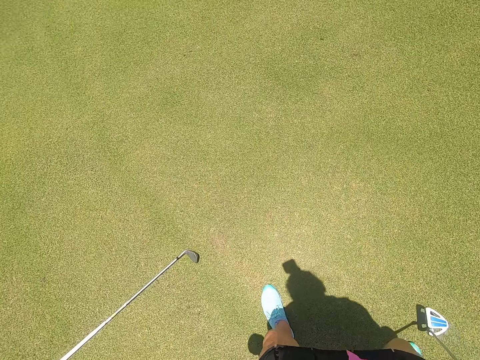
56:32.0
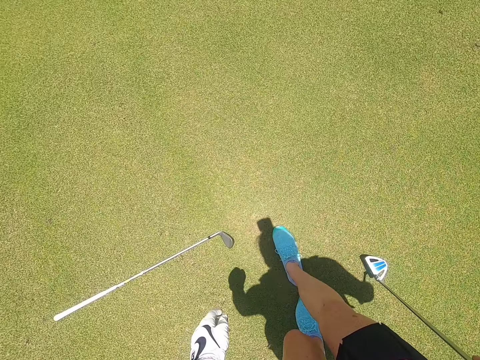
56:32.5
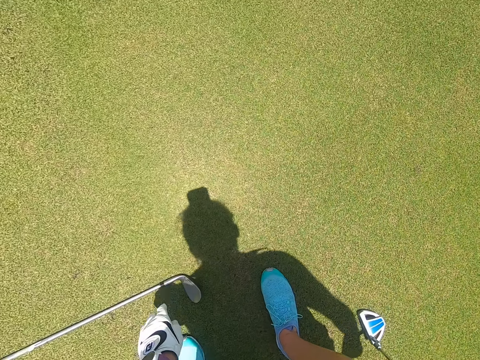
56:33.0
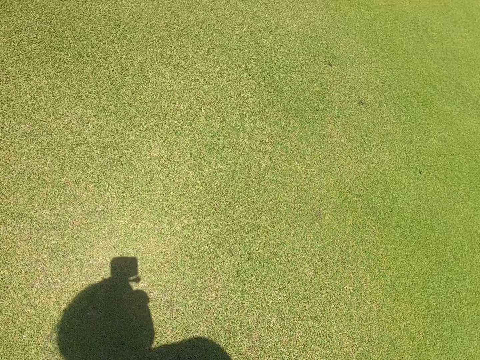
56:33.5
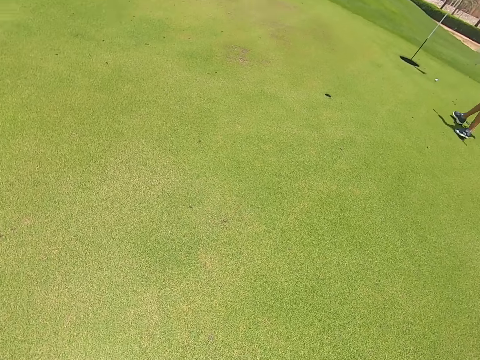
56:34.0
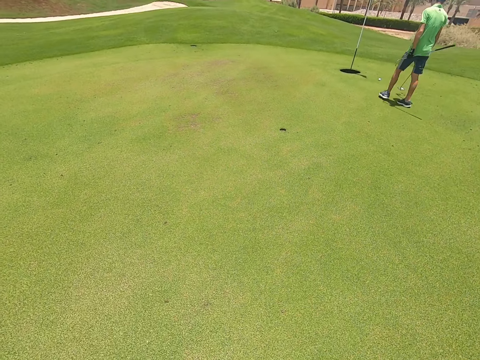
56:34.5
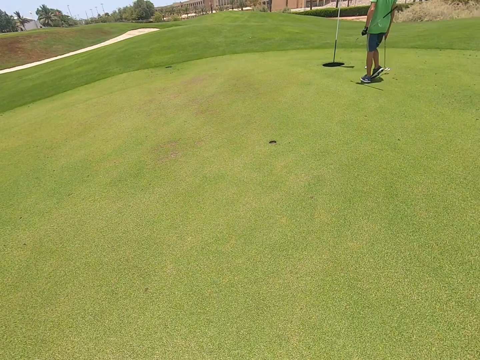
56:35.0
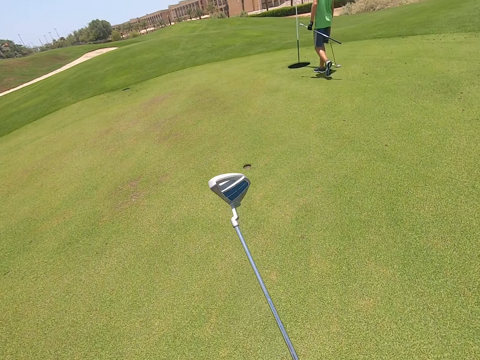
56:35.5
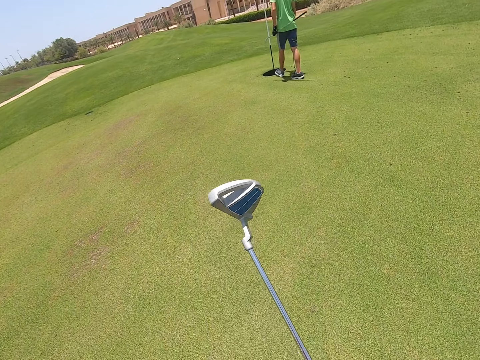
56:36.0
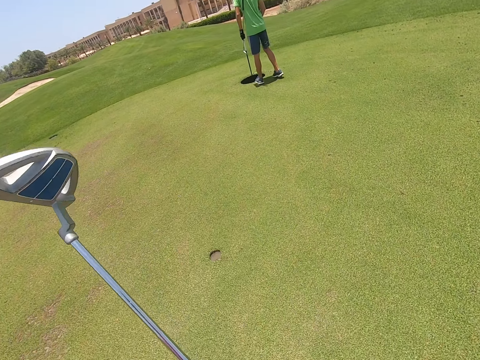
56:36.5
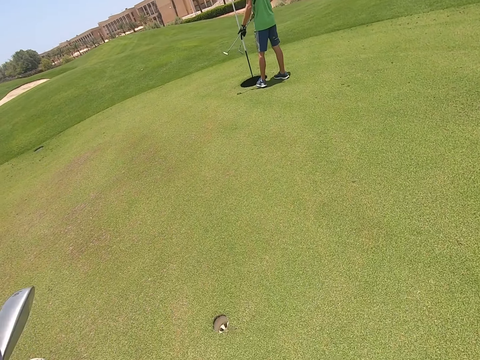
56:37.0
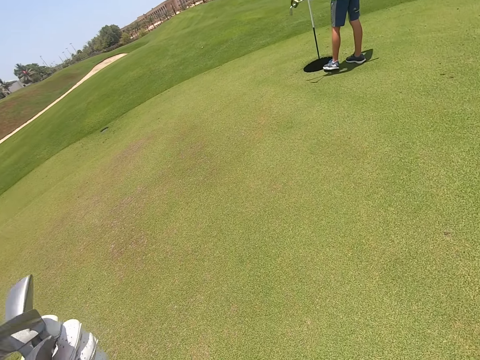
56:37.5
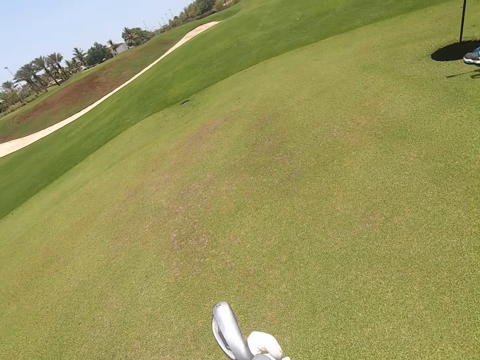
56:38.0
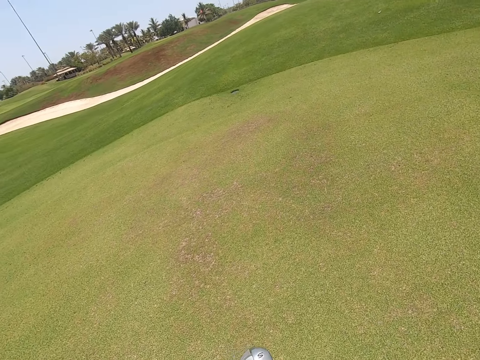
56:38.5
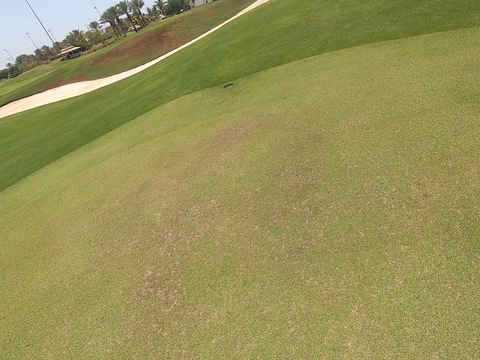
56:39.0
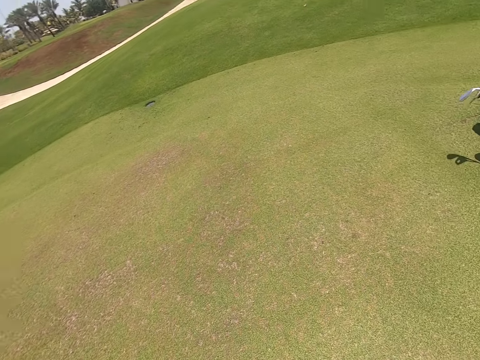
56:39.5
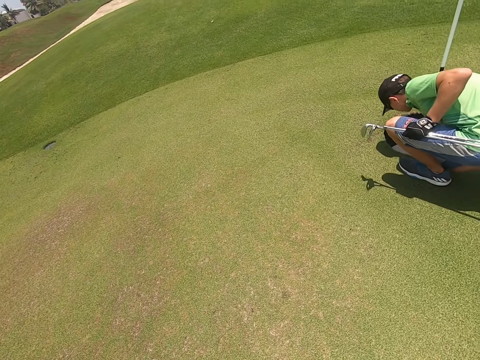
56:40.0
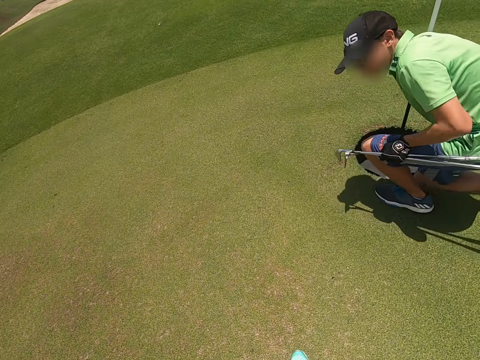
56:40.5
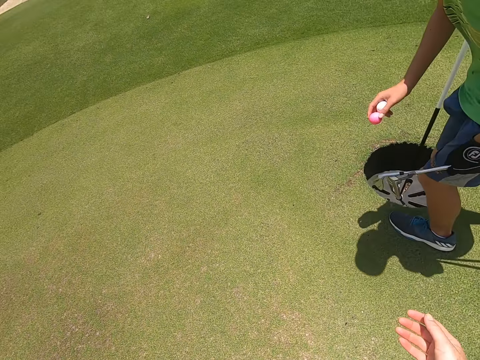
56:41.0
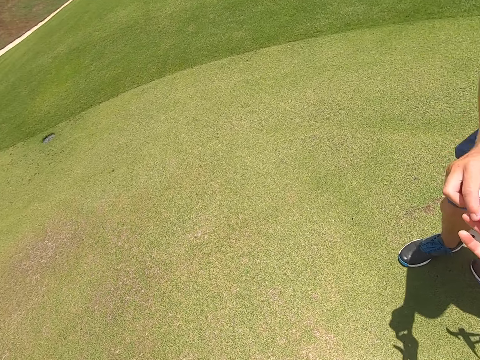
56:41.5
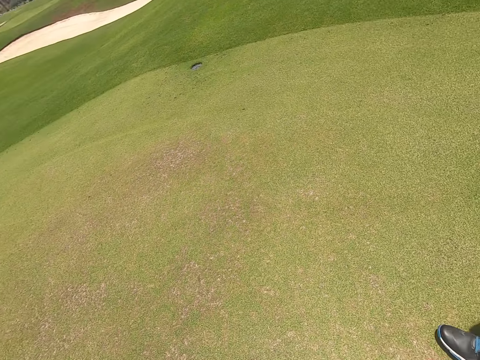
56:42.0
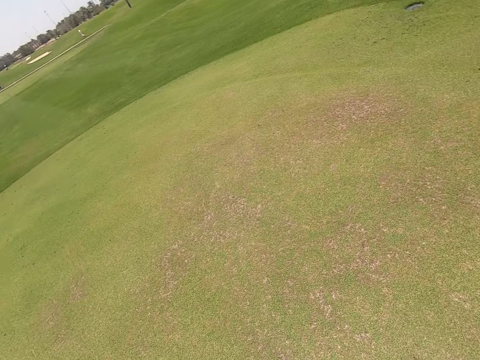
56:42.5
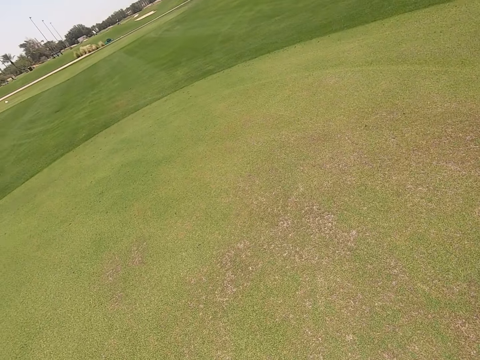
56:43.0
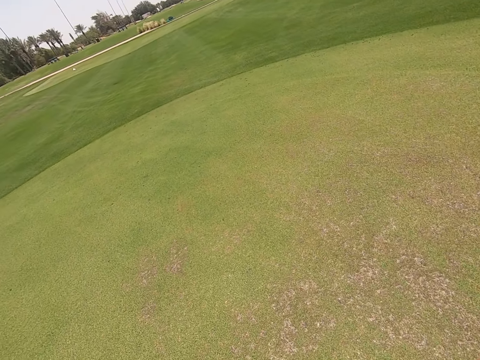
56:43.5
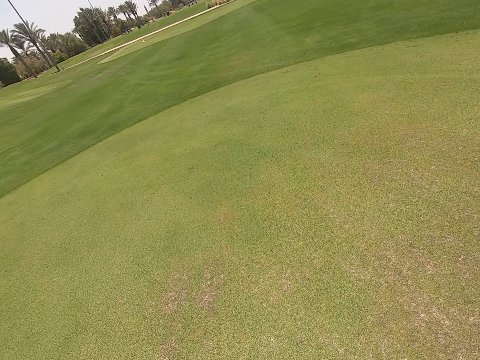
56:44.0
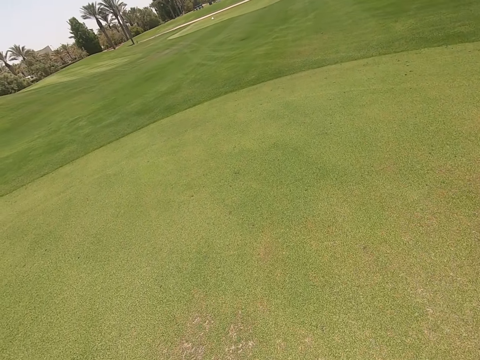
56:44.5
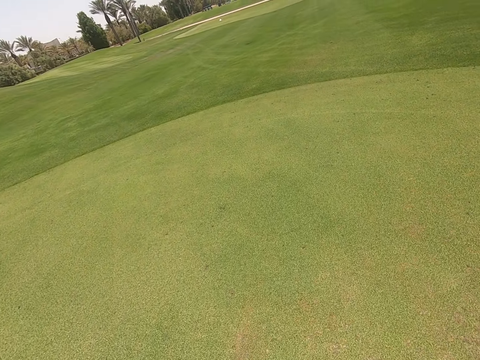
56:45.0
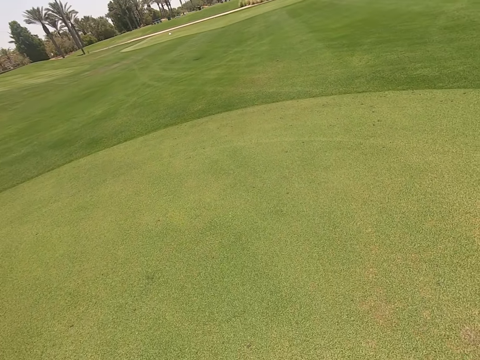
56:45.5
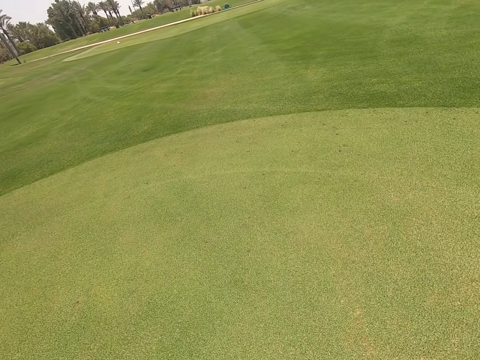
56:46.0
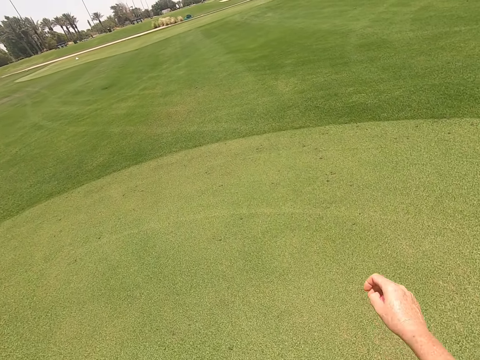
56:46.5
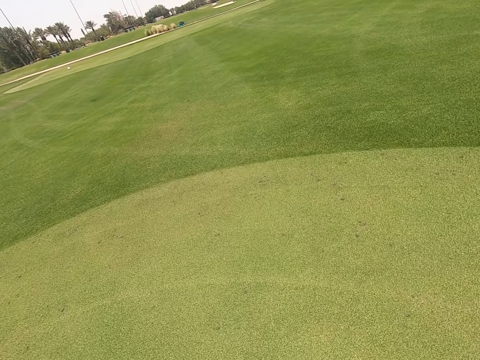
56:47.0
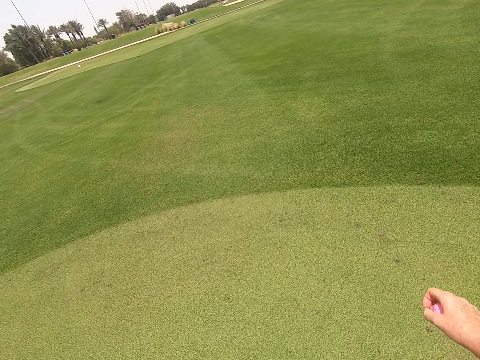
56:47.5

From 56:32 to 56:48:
The camera wearer walks around the golf course. They pick up the golf stick from the ground. They walk around the golf course. The person walks in the field. The camera wearer moves the golf stick. They walk around the golf course. The person picks up the golf ball from the hole. The person gives the camera wearer the ball. The camera wearer walks around the golf course.

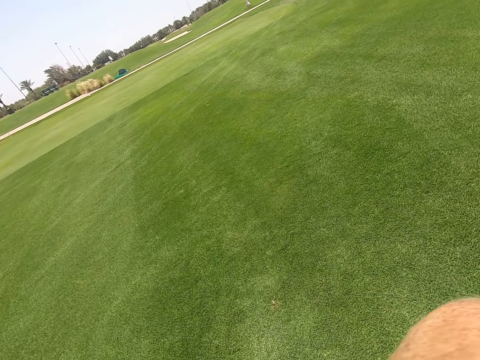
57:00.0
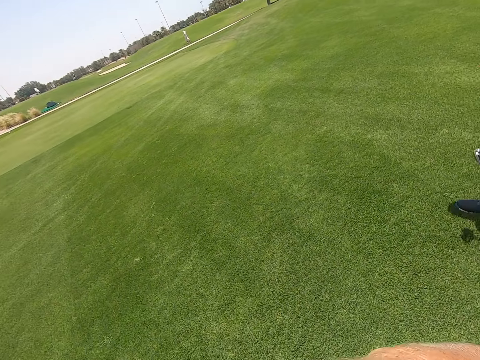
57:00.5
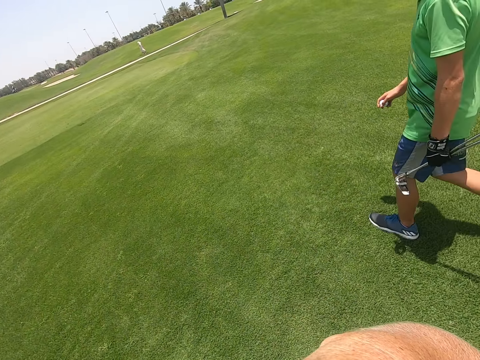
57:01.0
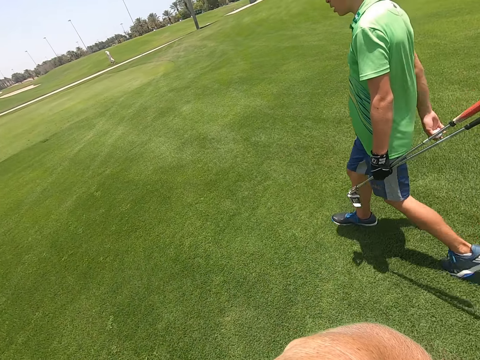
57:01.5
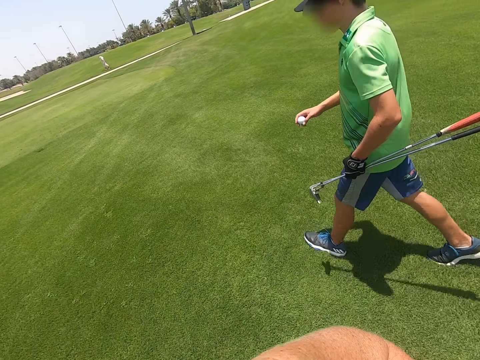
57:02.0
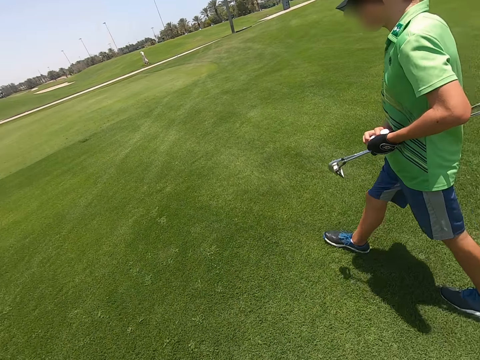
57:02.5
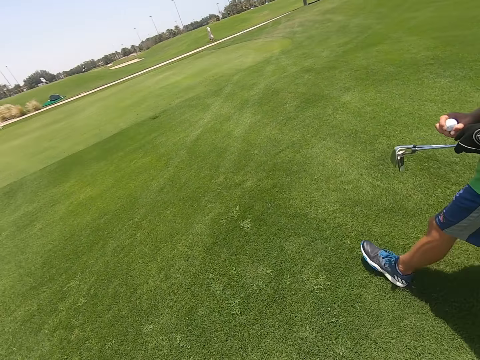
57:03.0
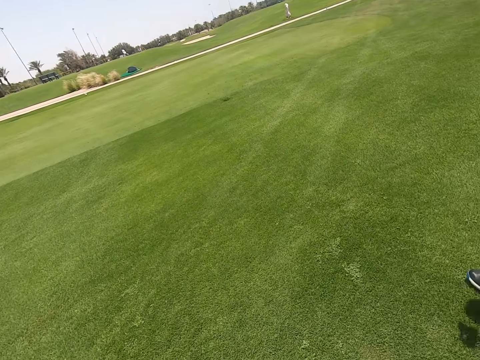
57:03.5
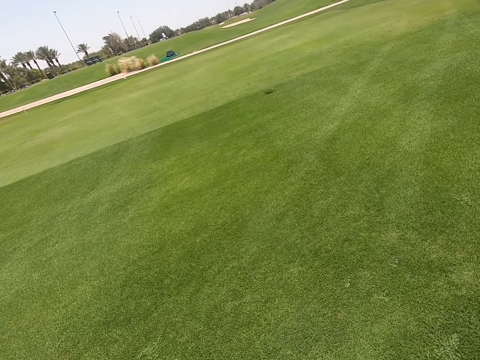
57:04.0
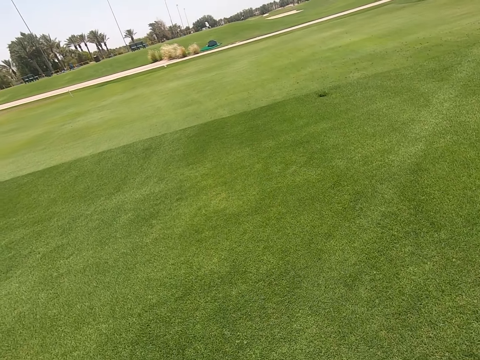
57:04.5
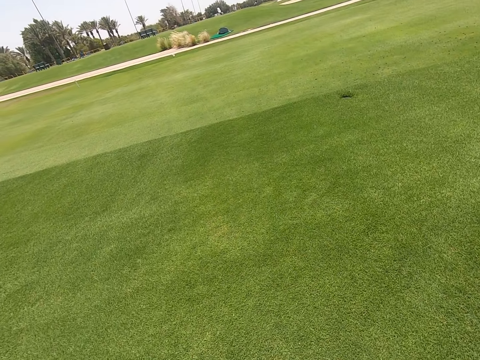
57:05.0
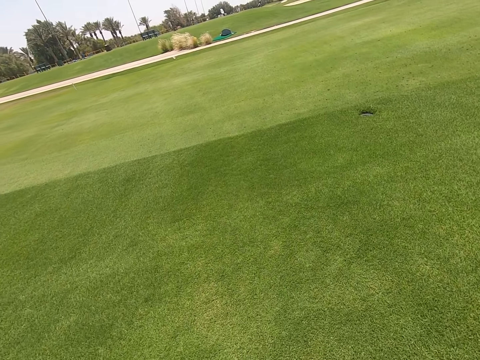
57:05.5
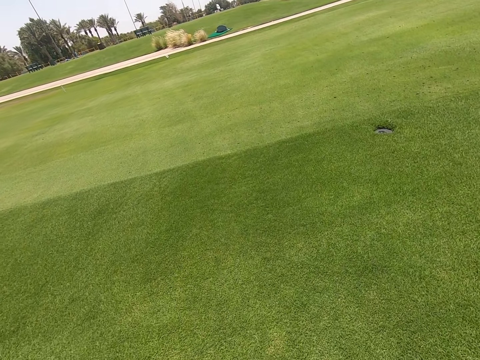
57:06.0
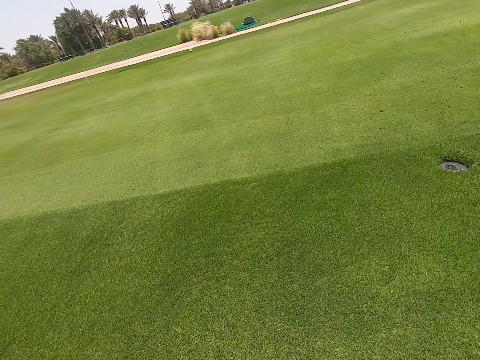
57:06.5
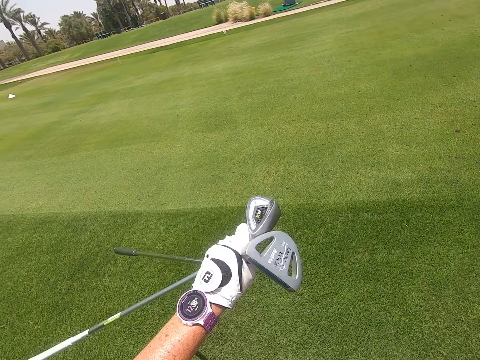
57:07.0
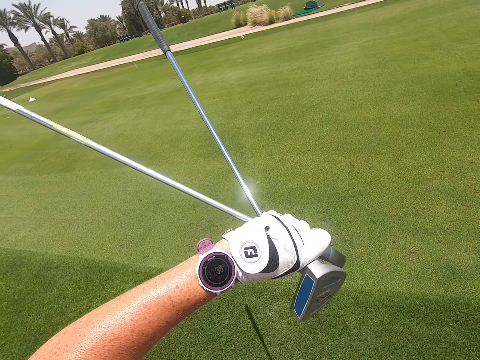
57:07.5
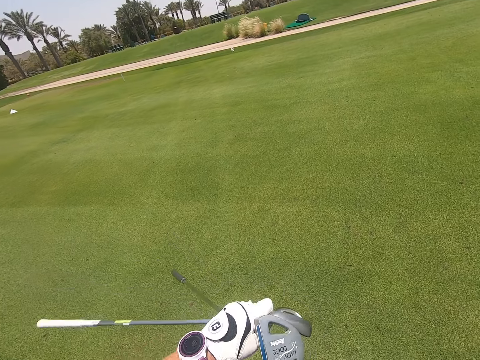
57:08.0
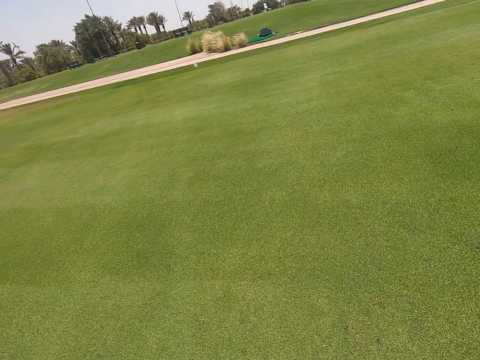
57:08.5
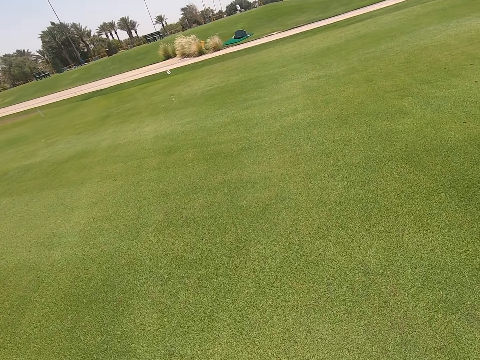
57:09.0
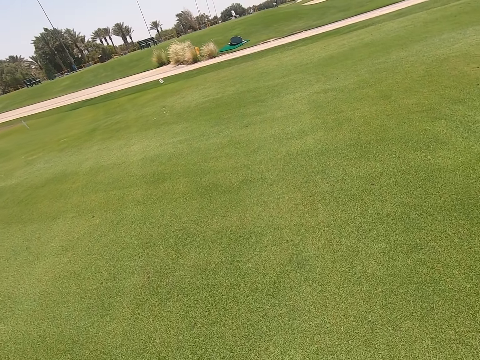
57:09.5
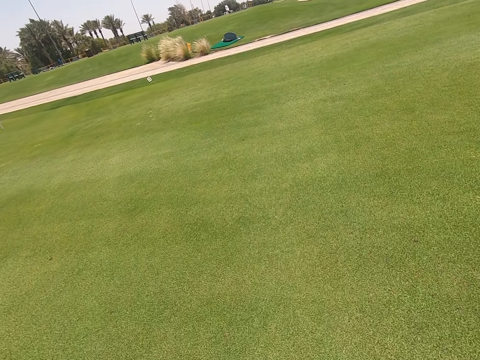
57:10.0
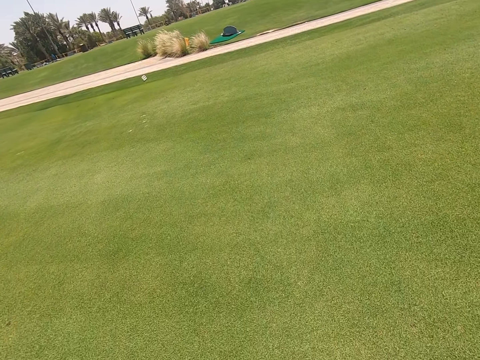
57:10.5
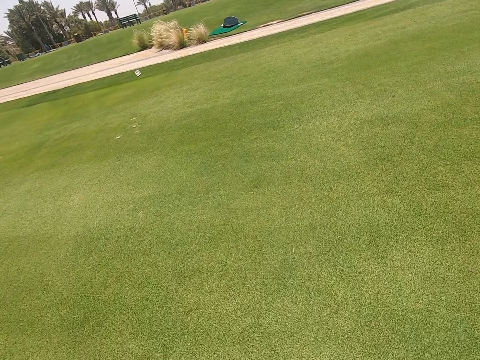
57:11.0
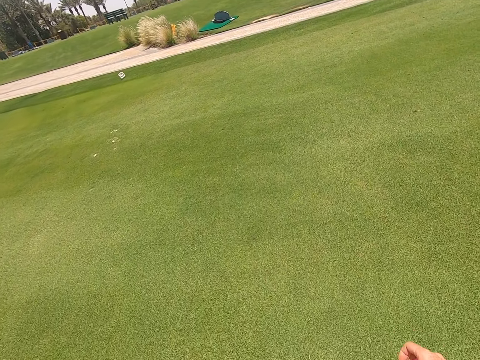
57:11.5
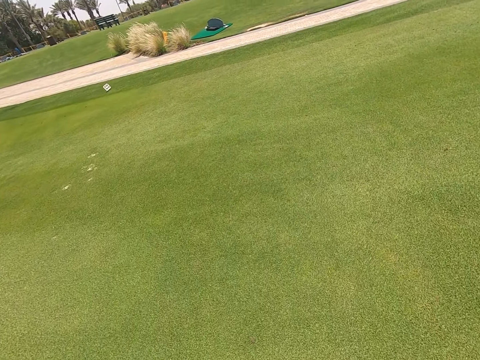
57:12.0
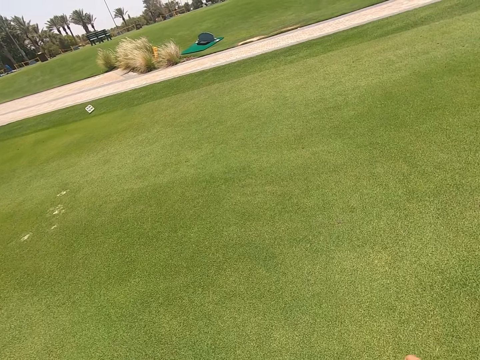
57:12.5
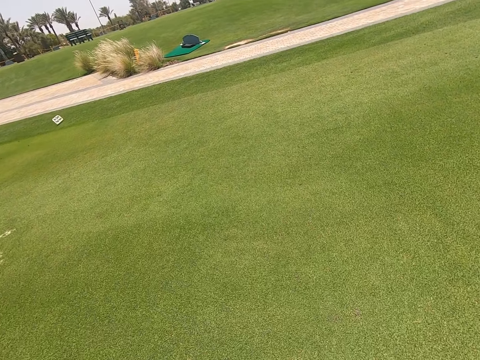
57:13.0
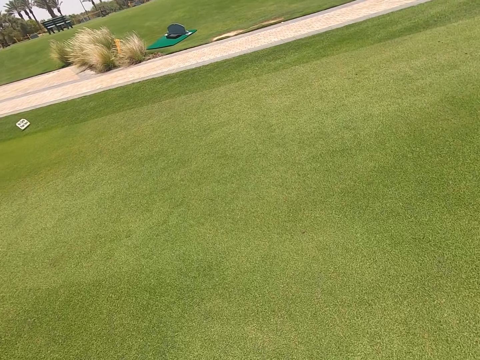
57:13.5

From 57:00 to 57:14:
The person walks in the field. The camera wearer moves the golf sticks. They check the wrist watch and walk around the golf course.
